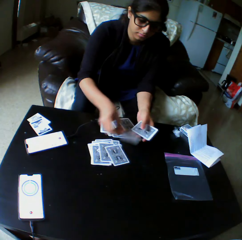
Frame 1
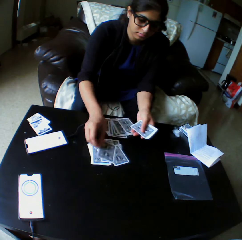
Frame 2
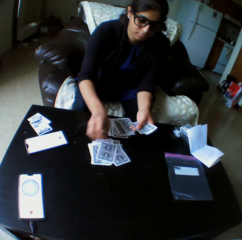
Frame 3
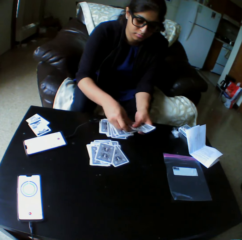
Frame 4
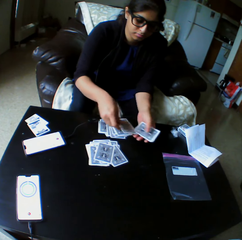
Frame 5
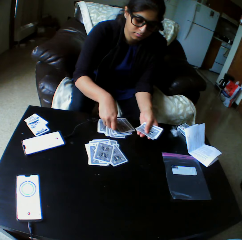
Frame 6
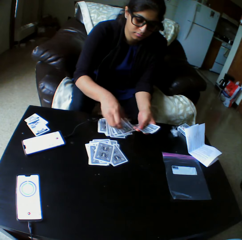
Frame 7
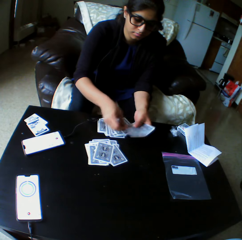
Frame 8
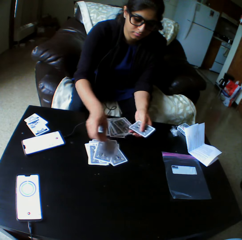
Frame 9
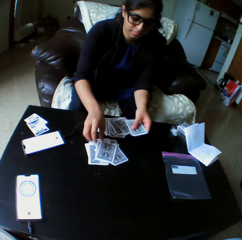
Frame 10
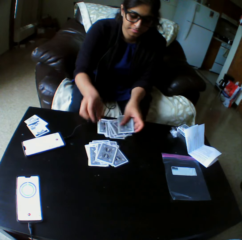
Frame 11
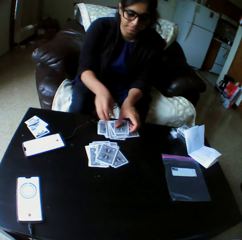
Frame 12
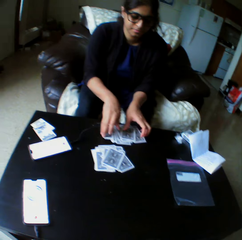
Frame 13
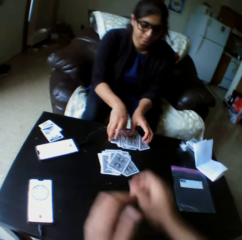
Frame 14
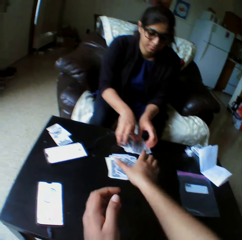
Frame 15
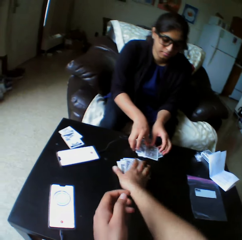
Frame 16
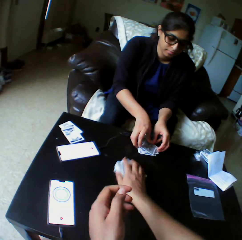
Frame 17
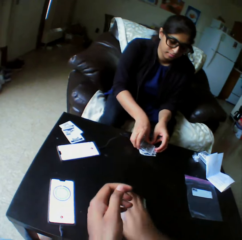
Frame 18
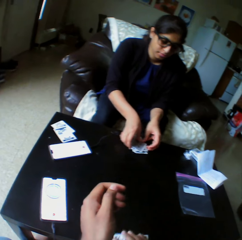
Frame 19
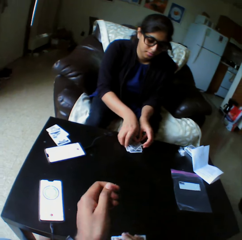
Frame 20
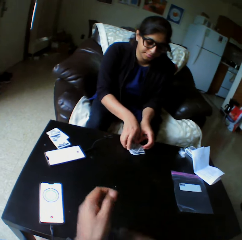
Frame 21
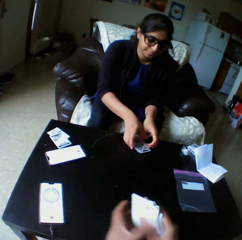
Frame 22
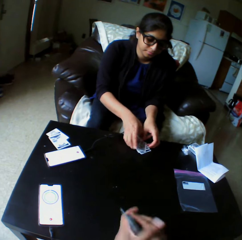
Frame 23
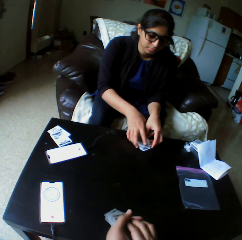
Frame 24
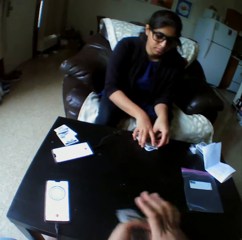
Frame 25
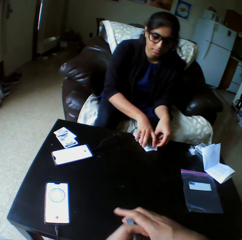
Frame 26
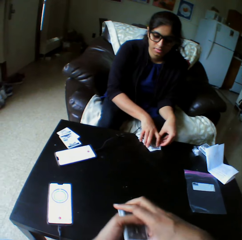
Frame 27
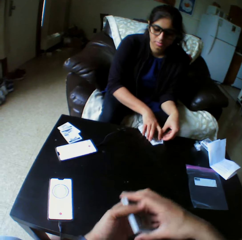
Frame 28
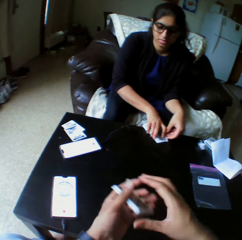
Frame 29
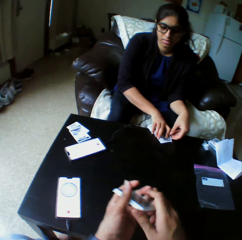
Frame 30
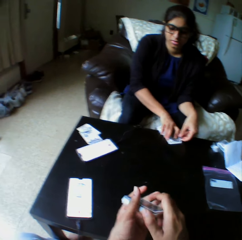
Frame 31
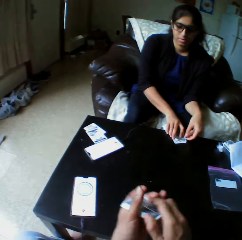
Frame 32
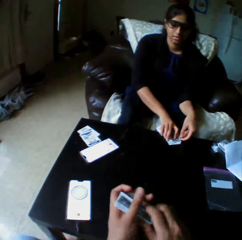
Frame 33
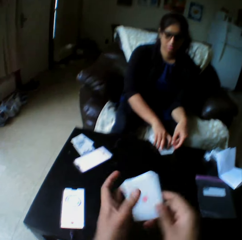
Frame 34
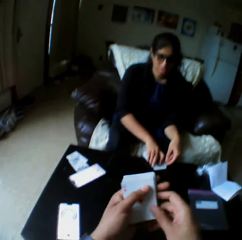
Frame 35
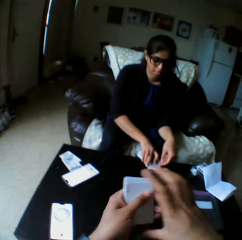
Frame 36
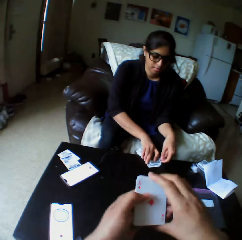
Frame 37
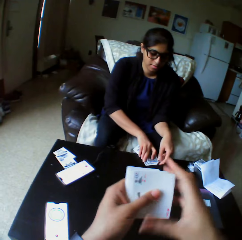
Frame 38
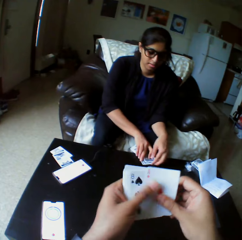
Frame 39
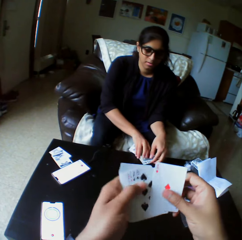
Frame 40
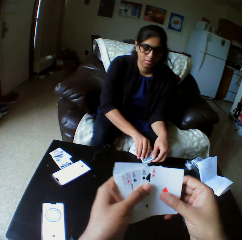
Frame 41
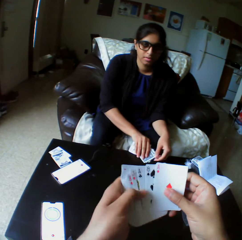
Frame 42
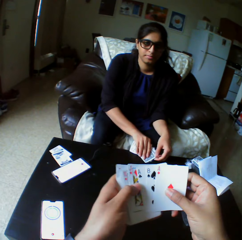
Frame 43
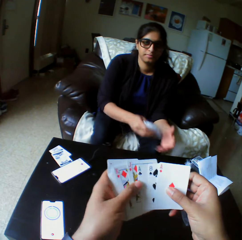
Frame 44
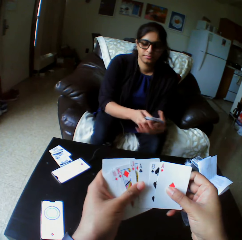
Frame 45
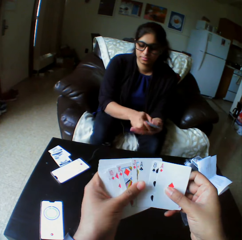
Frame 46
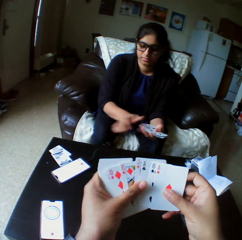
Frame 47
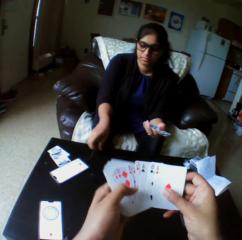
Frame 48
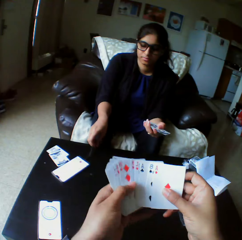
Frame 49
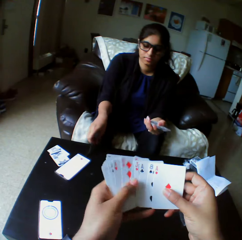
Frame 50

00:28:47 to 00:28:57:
The camera wearer picks cards from the table with the right hand. They shuffle the cards with both hands and arrange the play cards. A woman picks cards from the table with the right hand.

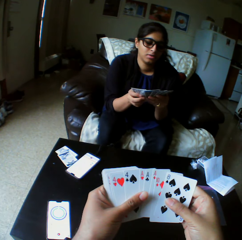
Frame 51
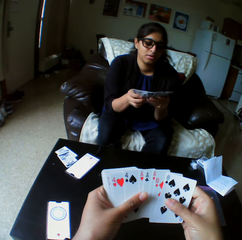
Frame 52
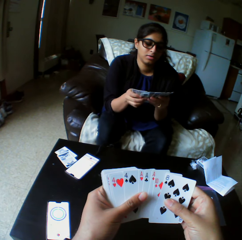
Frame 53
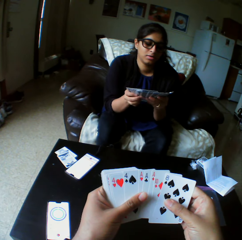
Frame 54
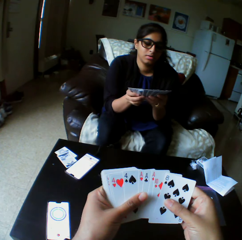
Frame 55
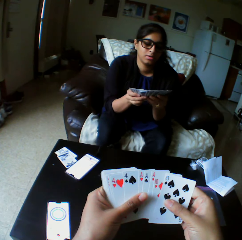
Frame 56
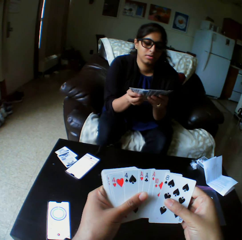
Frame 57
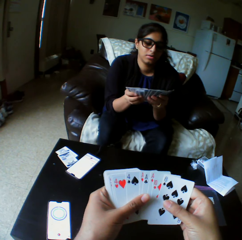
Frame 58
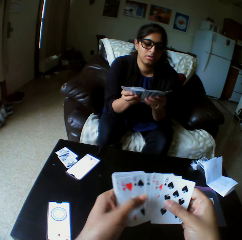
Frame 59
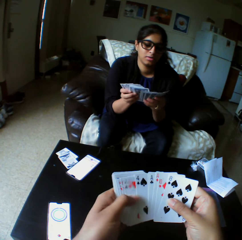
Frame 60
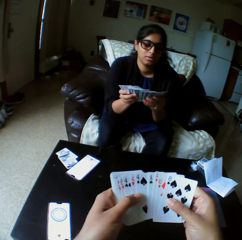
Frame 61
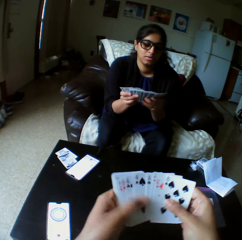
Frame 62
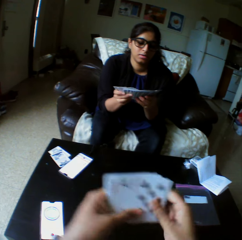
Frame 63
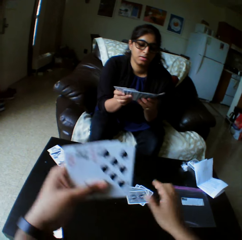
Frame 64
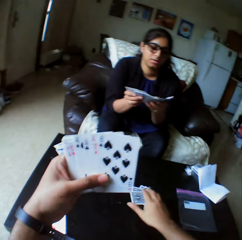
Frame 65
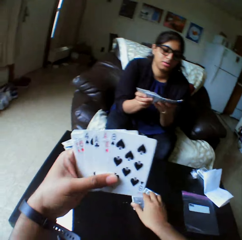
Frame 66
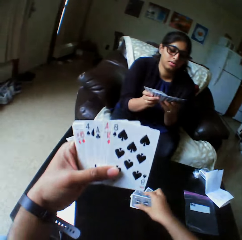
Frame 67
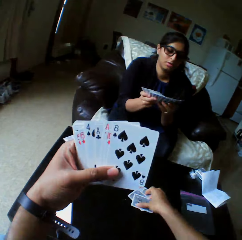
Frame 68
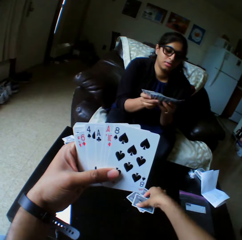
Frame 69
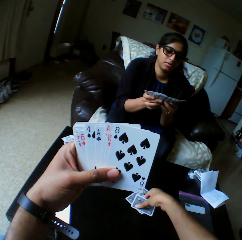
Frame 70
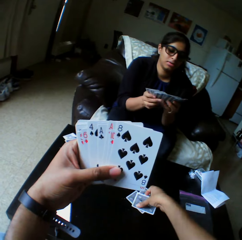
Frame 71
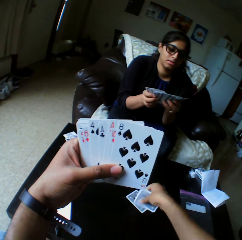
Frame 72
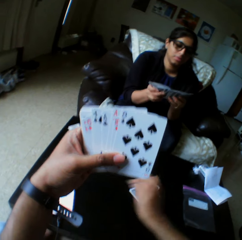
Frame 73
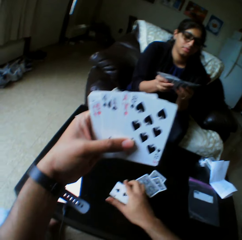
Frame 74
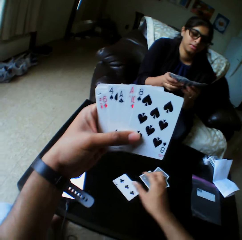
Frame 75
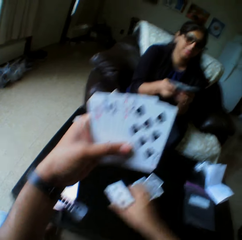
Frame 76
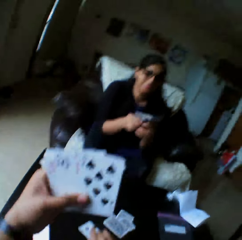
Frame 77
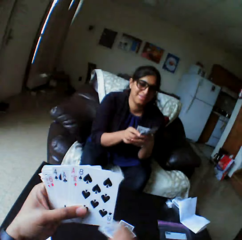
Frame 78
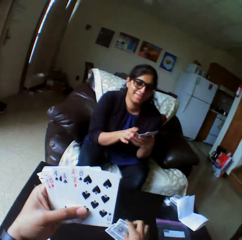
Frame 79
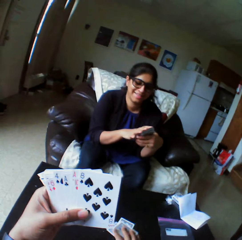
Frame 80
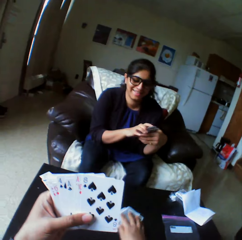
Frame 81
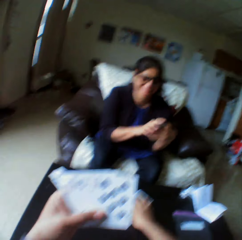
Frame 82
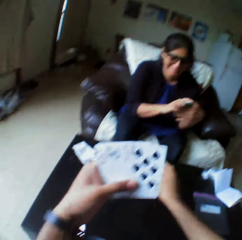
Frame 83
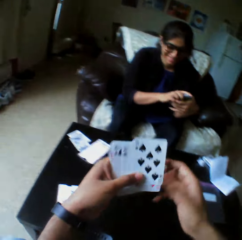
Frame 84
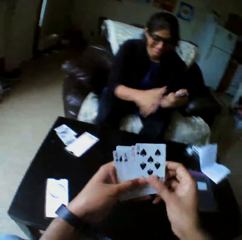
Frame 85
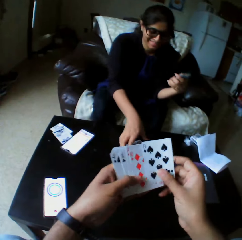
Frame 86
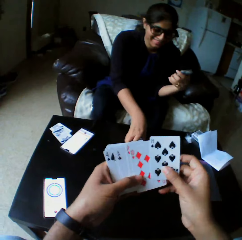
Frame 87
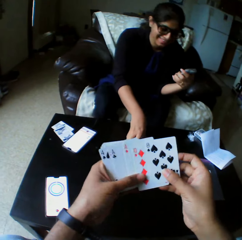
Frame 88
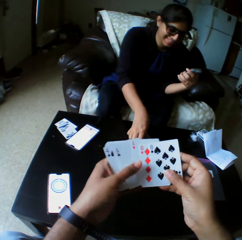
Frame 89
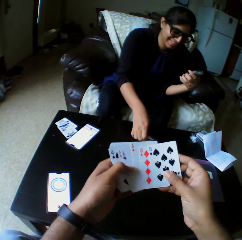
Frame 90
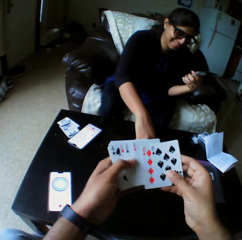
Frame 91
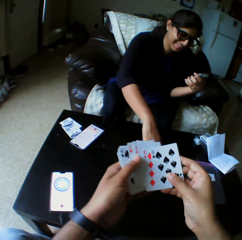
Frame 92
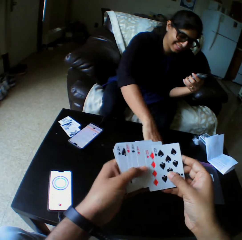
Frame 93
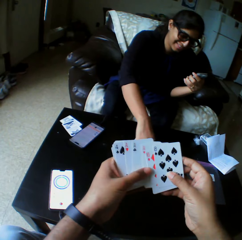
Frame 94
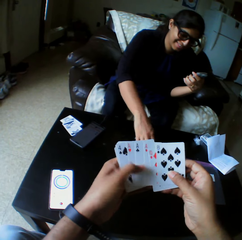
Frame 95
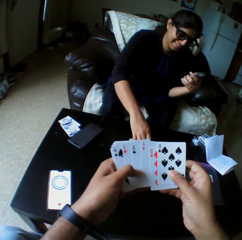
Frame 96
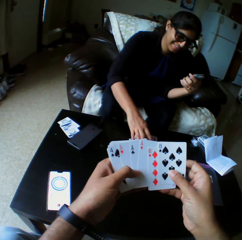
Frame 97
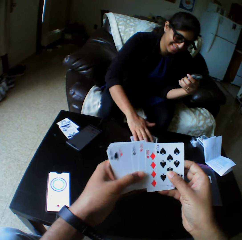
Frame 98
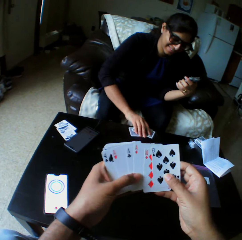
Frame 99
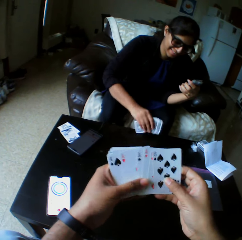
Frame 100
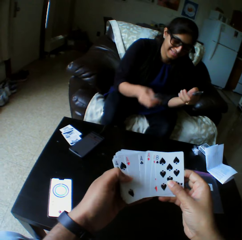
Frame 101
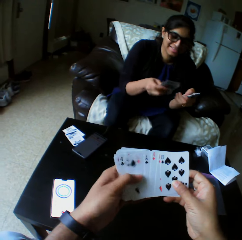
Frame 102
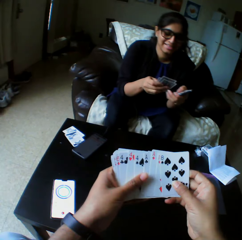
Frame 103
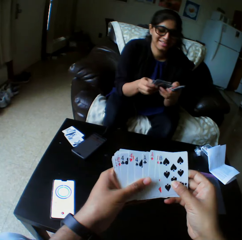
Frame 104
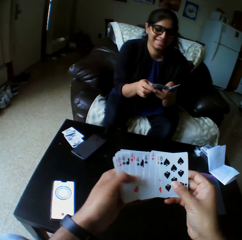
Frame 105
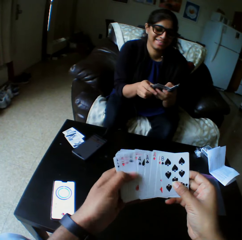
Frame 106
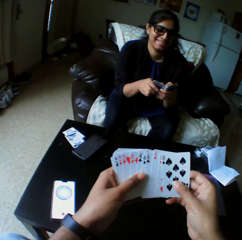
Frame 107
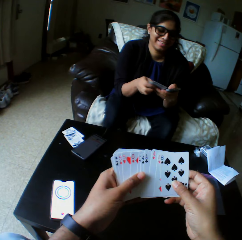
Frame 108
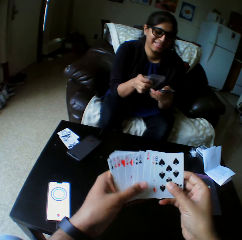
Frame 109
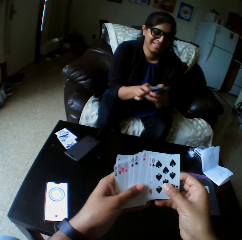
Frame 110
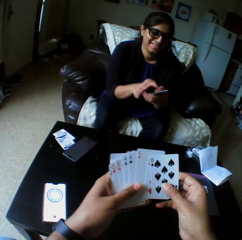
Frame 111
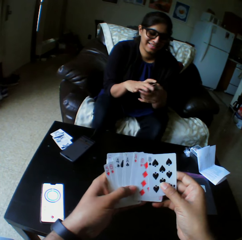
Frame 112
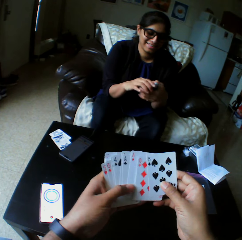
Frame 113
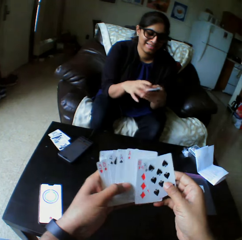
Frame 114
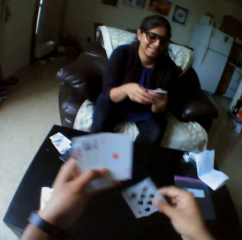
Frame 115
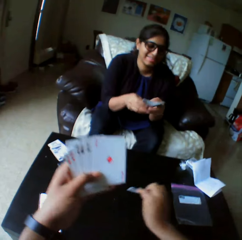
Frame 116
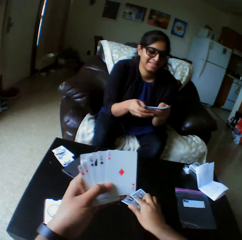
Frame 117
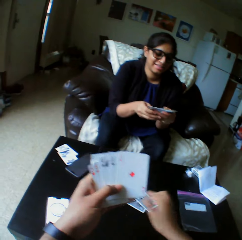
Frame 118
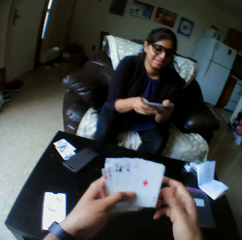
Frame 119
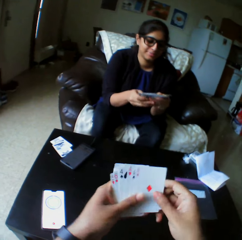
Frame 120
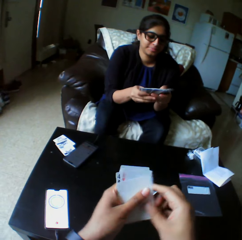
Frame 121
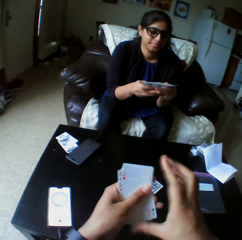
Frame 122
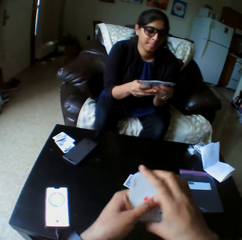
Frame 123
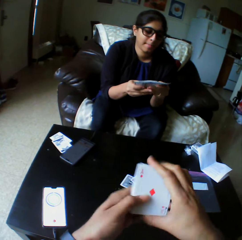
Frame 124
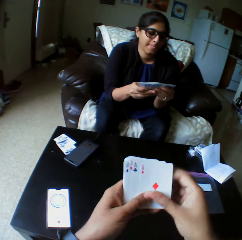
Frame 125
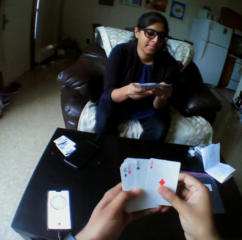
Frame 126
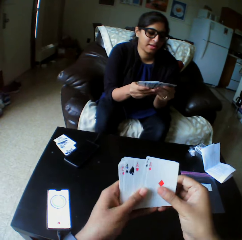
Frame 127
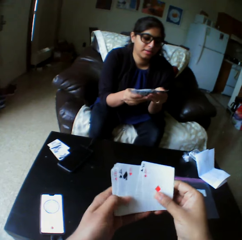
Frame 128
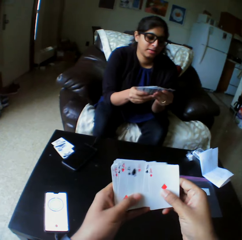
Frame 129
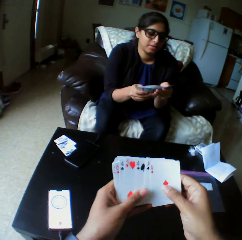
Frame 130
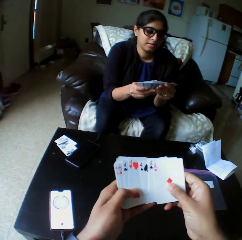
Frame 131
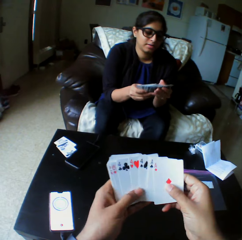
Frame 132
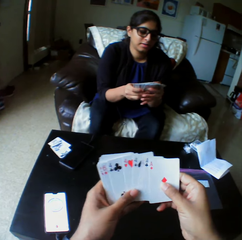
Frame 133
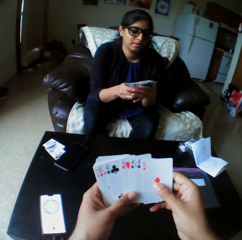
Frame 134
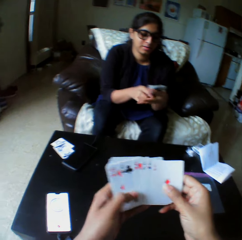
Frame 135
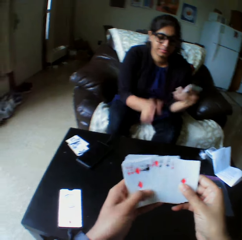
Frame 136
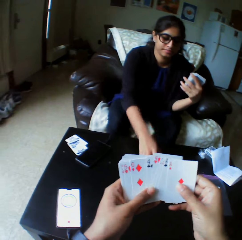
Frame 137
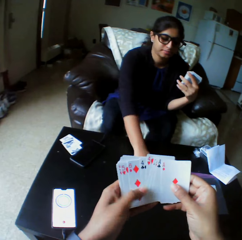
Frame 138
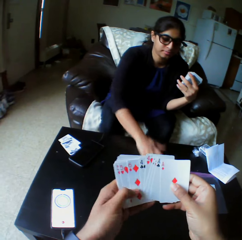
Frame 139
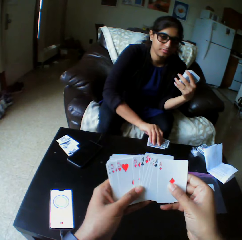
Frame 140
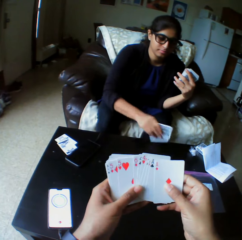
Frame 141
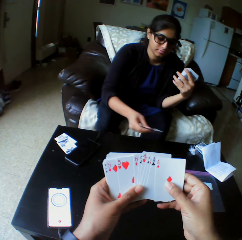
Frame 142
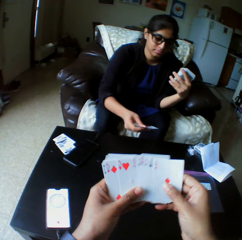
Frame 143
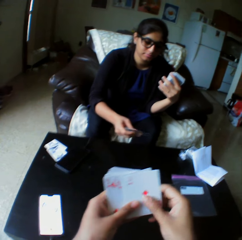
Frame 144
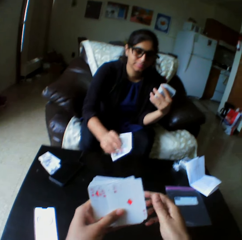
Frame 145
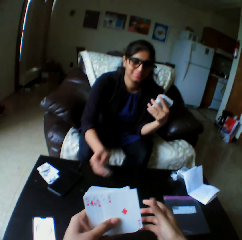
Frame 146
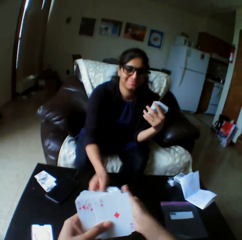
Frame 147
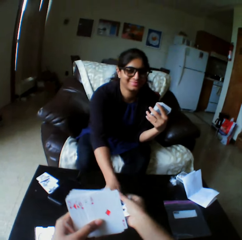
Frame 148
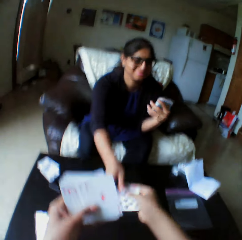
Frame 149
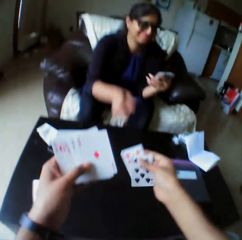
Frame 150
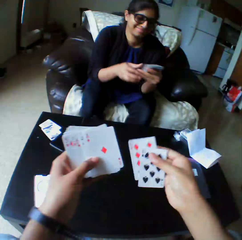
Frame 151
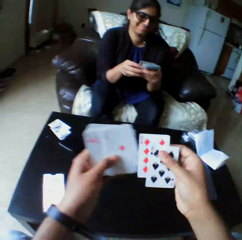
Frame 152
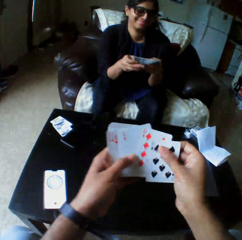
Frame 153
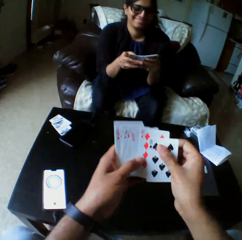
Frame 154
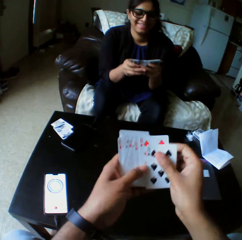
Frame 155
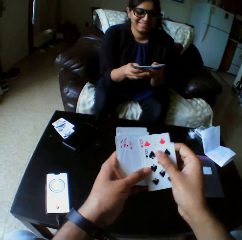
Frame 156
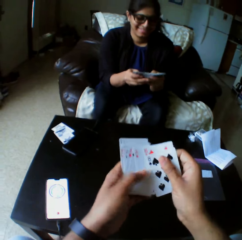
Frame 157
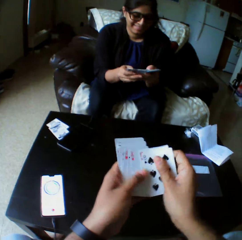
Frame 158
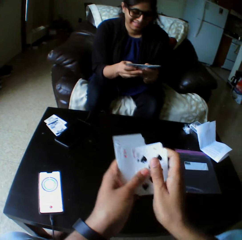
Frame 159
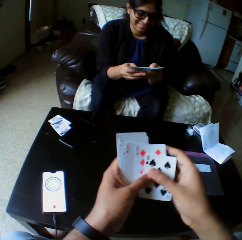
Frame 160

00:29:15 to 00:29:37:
The camera wearer looks at the play cards. They take the play cards. They open a card with the right hand, close the card with the right hand, and push the card with the right hand. They shuffle the cards with both hands. A woman picks cards from the table with the right hand. She shuffles the cards with both hands. The camera wearer drops the cards on the table with the right hand. They shuffle the cards with both hands and arrange the play card. The woman picks cards from the table with the right hand. She looks at the play cards. The camera wearer collects the cards from the woman with the right hand. The woman gives the play cards to the camera wearer. She shuffles the cards with both hands.
